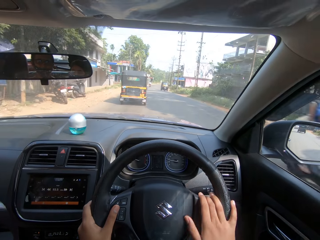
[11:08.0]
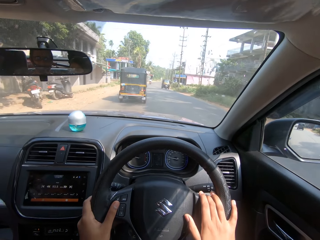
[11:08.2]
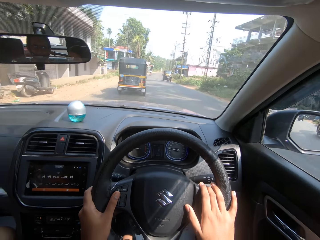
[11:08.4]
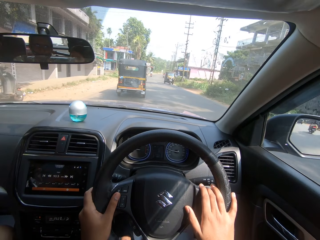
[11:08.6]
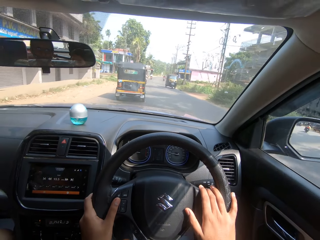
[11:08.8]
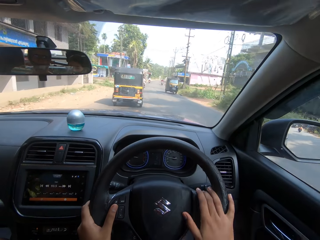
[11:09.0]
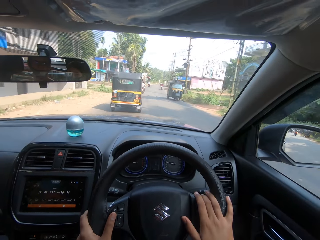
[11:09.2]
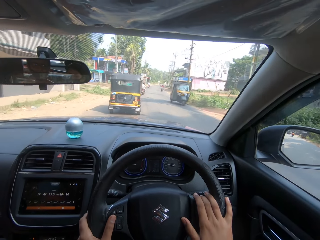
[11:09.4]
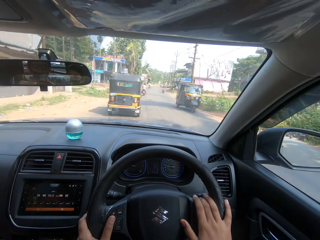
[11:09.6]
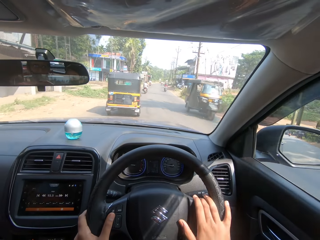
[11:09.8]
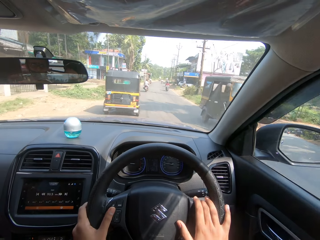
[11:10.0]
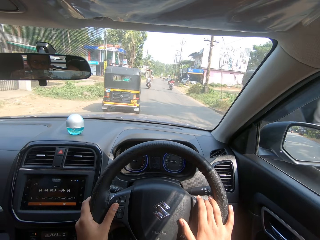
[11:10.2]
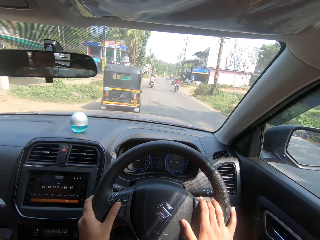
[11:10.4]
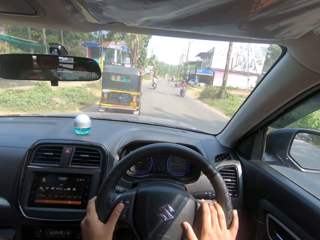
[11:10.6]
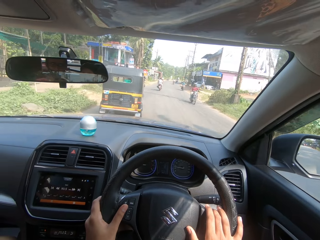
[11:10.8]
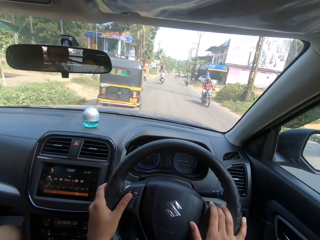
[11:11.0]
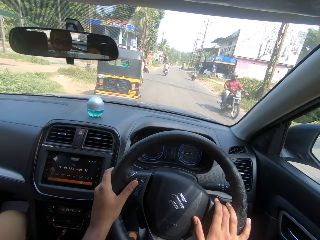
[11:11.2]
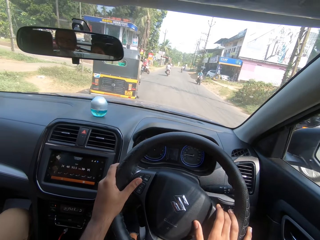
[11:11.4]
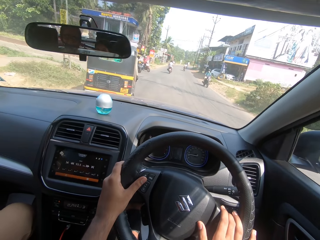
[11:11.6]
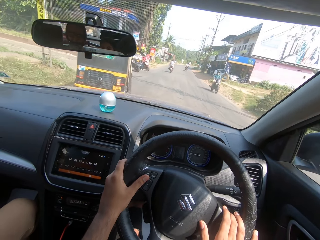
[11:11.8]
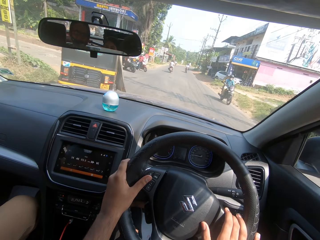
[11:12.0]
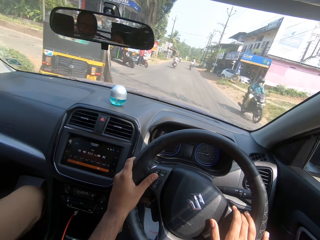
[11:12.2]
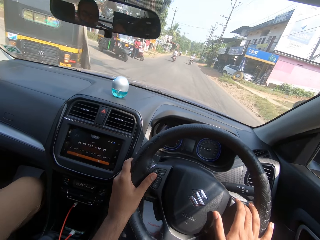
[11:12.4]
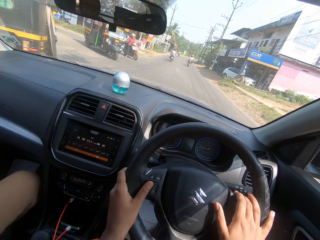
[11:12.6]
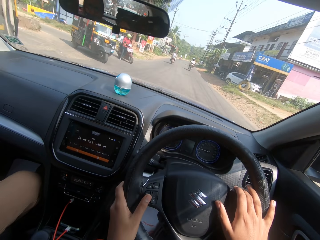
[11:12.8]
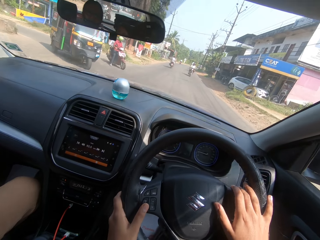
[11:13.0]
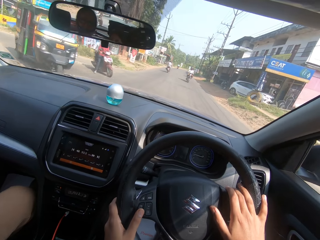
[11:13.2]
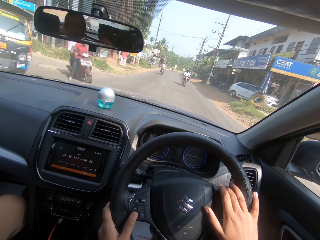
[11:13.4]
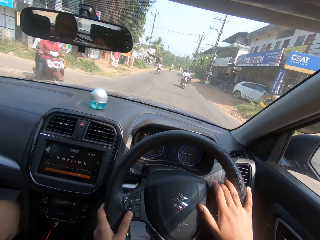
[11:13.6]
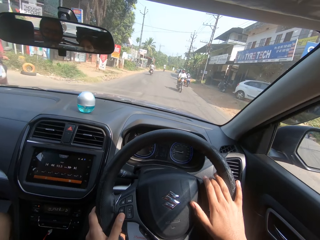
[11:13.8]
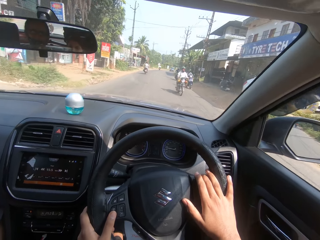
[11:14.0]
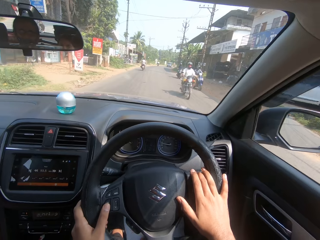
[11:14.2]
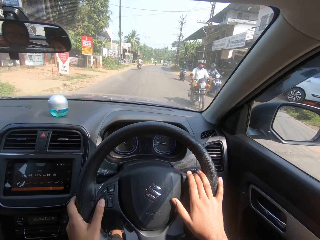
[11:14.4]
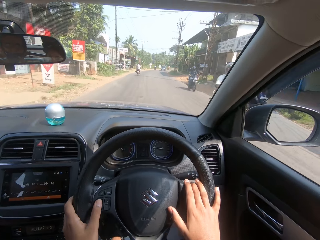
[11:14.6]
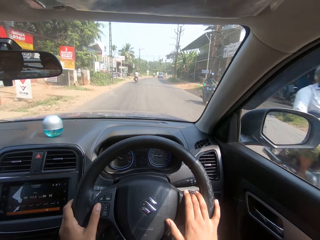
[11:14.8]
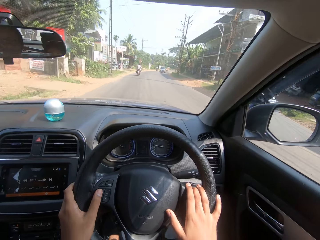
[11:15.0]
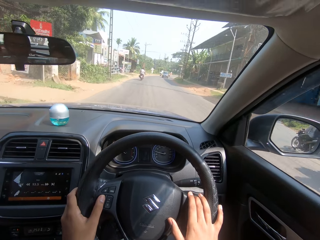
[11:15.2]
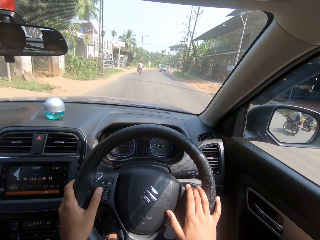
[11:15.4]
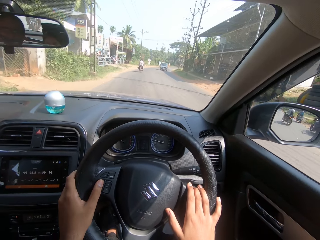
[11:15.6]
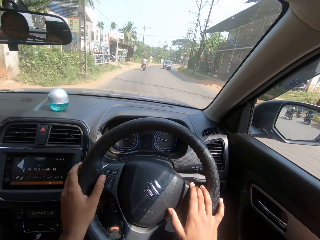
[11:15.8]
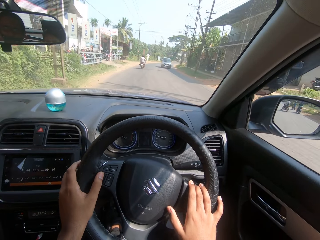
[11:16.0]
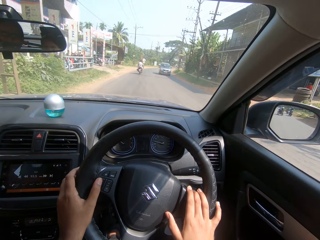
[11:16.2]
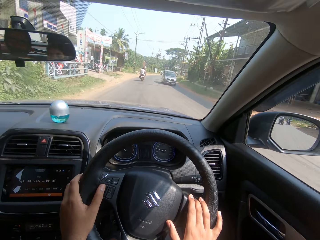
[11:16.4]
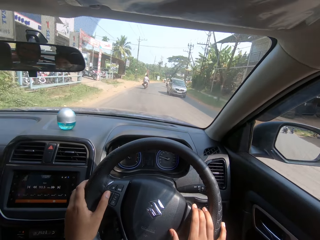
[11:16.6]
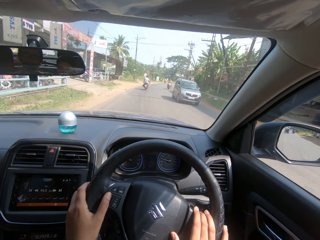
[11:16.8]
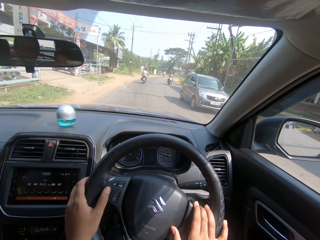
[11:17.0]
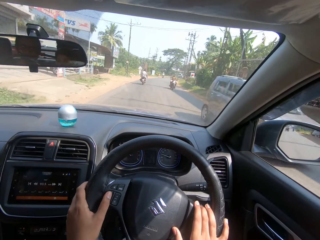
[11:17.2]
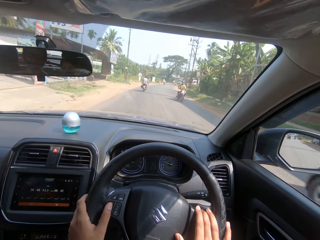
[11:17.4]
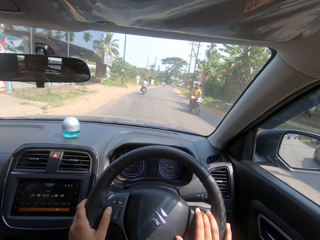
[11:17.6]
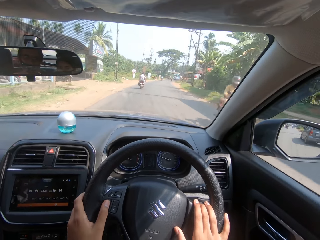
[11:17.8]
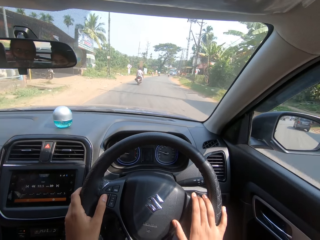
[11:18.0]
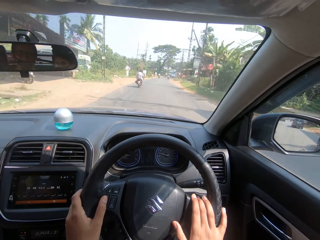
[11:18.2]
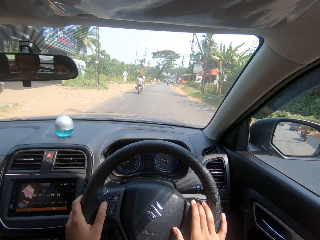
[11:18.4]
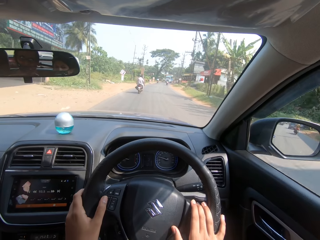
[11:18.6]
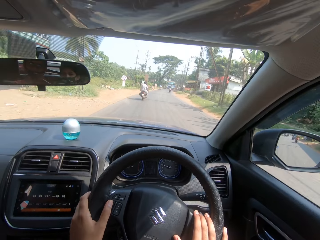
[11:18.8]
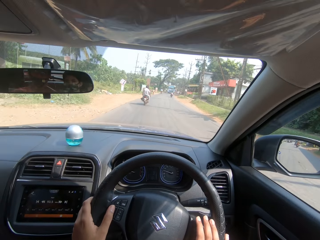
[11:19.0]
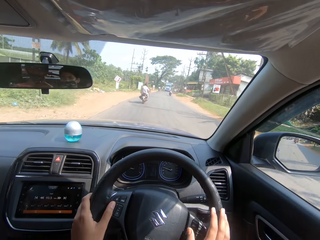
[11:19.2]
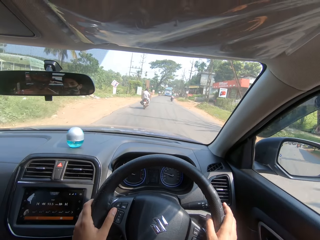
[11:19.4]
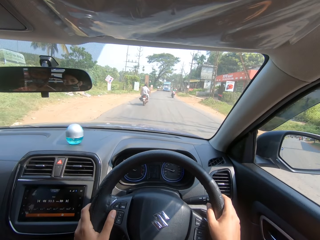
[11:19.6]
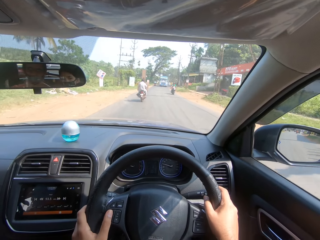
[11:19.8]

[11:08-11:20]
The camera wearer drives the car.

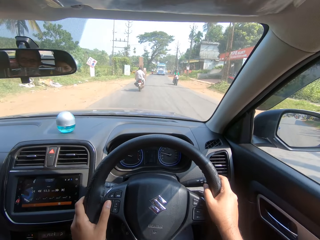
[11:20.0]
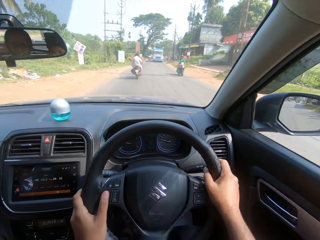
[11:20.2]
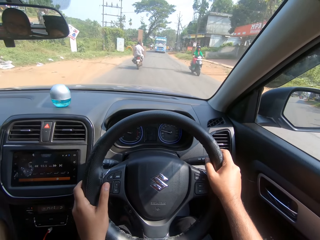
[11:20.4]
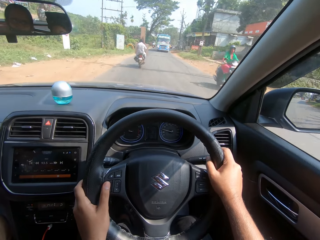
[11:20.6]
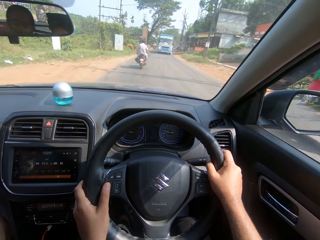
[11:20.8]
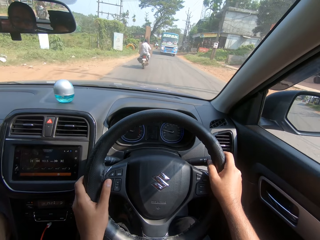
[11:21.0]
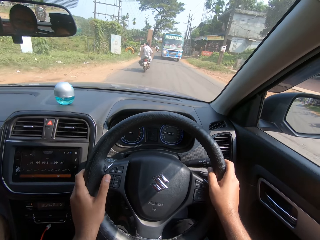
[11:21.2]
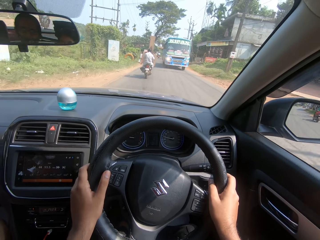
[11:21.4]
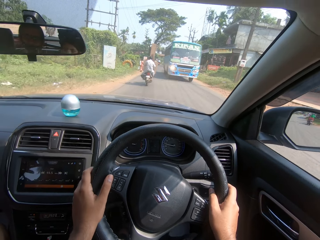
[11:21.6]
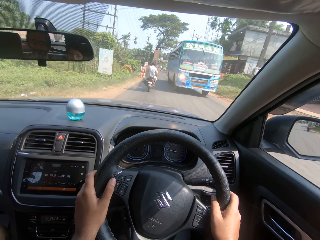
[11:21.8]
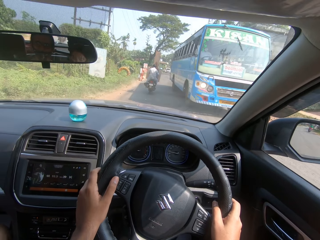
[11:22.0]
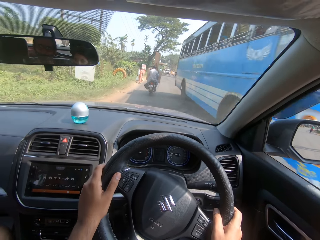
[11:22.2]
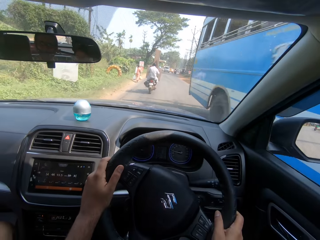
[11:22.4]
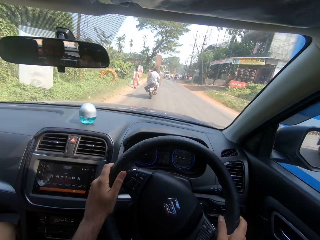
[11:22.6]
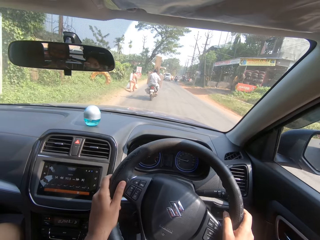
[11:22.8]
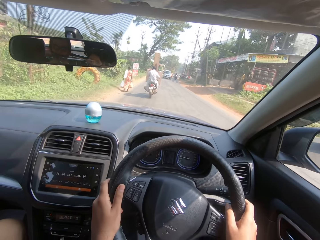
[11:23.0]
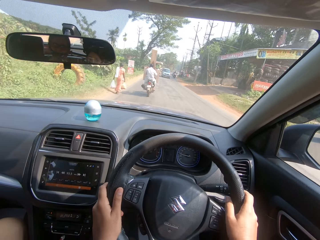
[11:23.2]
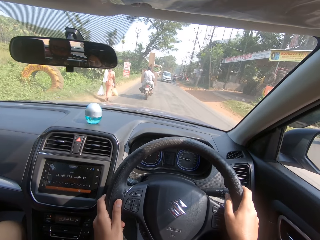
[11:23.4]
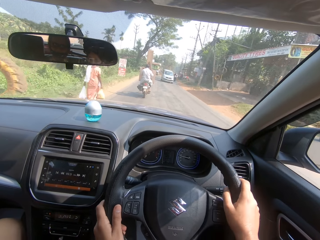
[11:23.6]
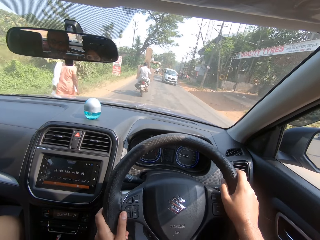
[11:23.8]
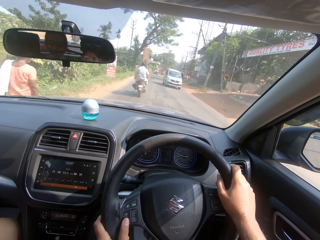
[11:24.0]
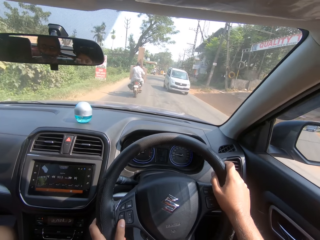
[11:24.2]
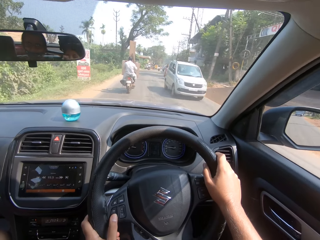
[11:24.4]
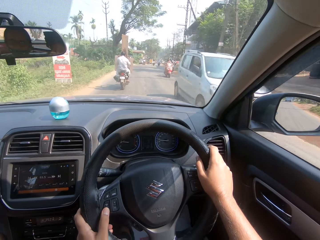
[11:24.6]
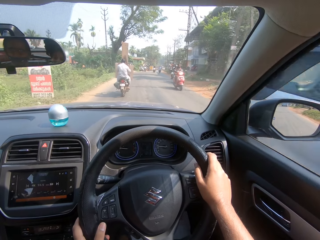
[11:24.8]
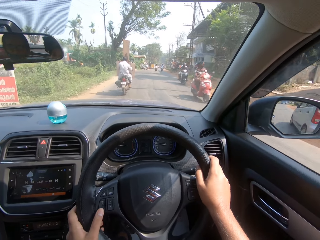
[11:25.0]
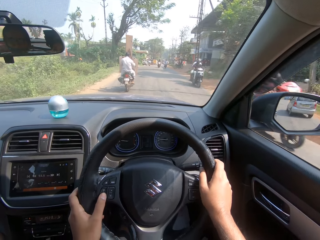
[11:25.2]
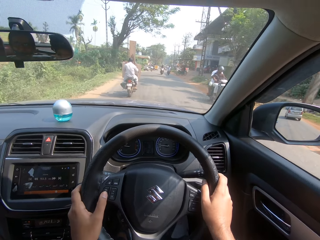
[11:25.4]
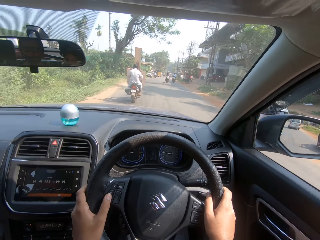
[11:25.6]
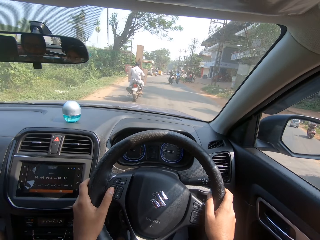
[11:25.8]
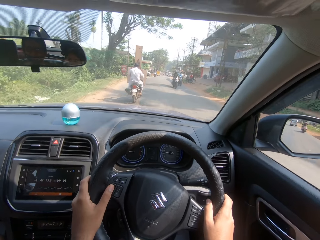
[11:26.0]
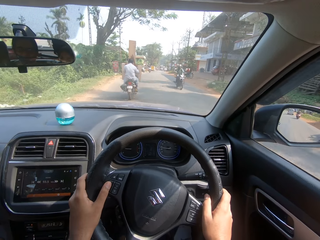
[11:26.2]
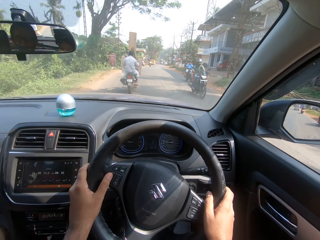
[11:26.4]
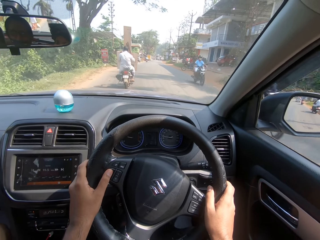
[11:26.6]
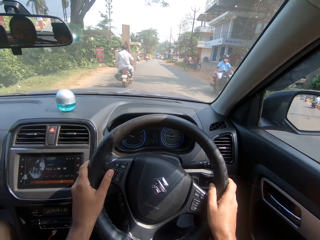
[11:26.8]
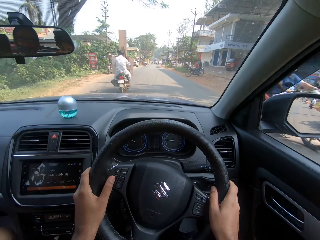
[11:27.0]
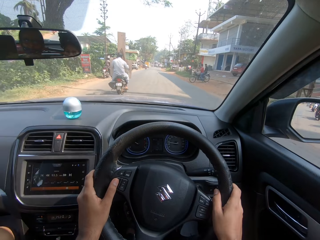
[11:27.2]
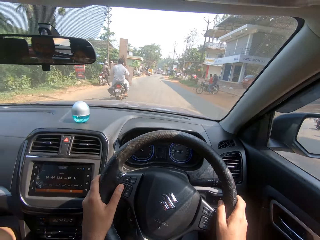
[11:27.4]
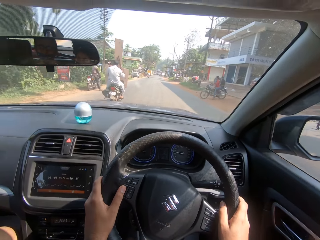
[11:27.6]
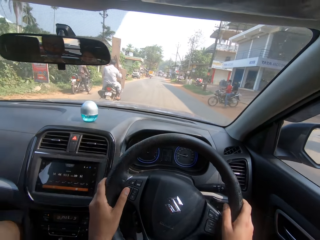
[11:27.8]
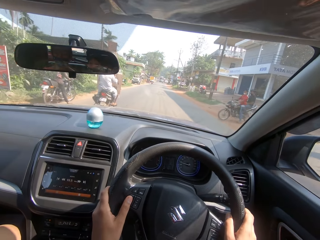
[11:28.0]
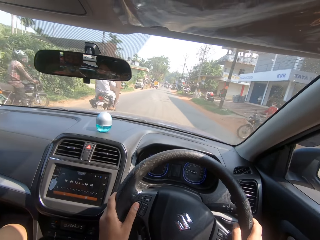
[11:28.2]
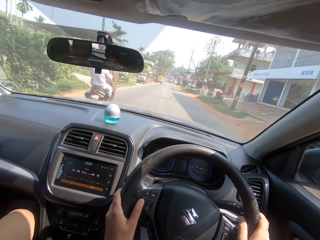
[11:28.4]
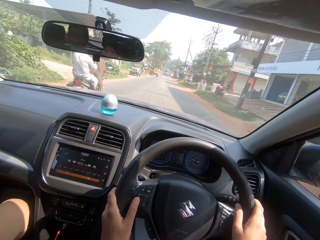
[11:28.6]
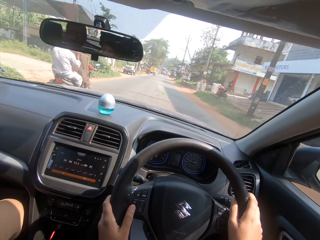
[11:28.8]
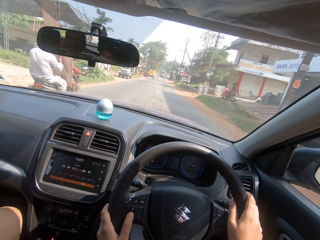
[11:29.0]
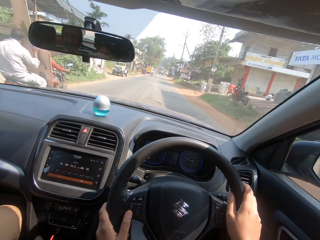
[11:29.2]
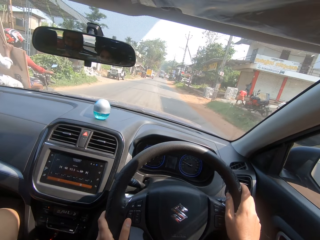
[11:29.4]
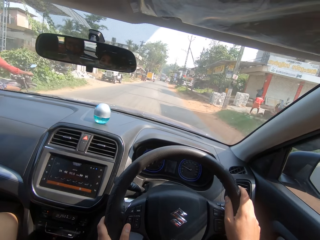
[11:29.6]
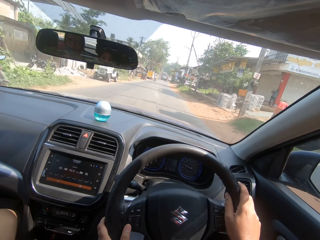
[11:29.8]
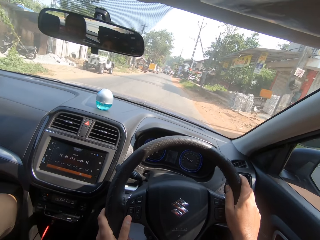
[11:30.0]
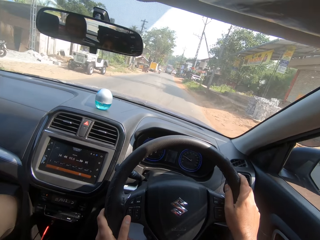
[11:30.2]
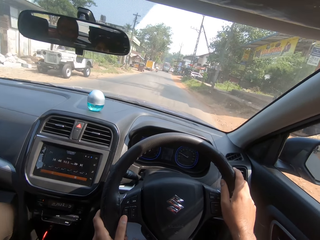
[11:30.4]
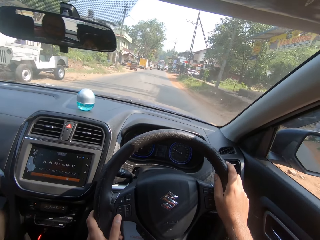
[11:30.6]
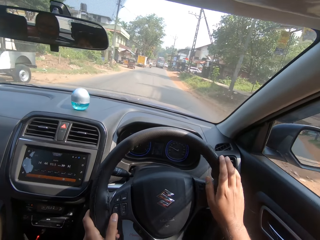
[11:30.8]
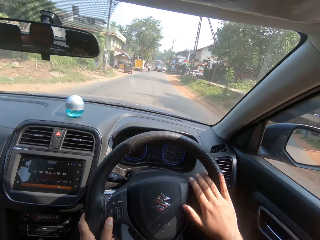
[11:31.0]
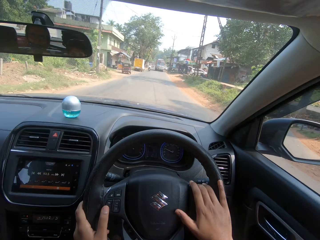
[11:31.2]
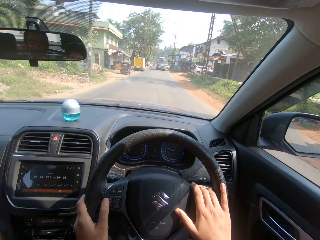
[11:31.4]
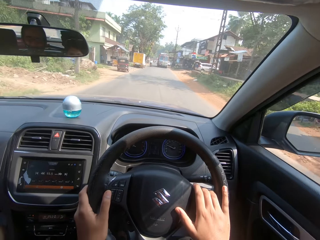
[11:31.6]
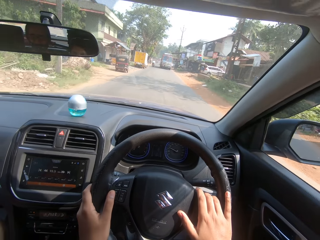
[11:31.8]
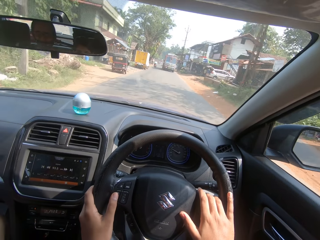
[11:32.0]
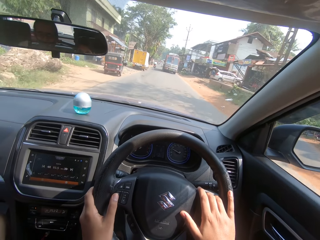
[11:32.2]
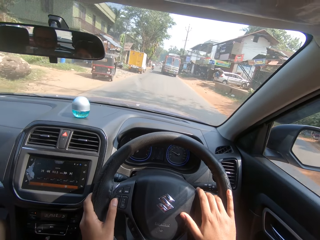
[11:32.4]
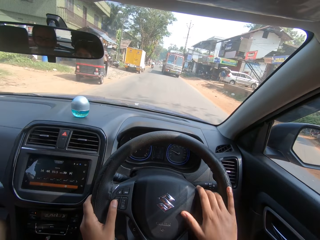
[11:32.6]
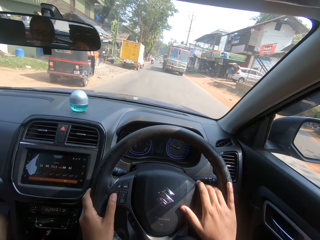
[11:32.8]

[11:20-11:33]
The camera wearer dialogues with a person.
